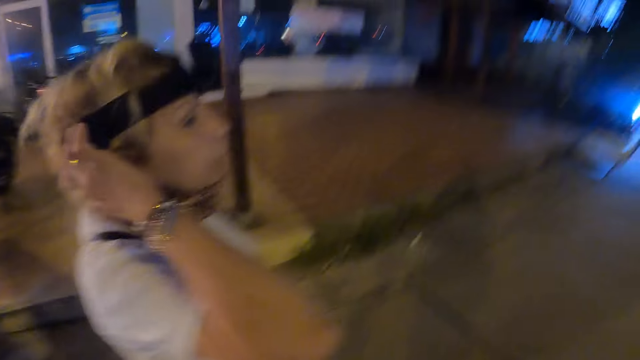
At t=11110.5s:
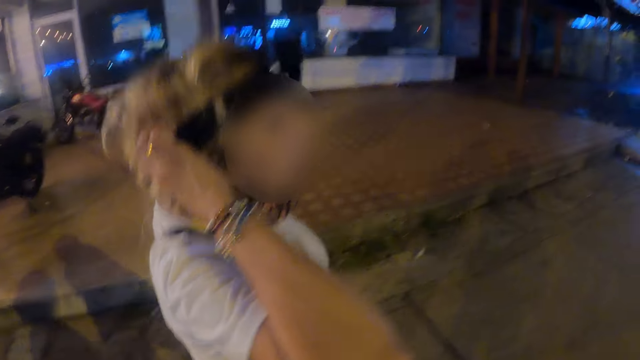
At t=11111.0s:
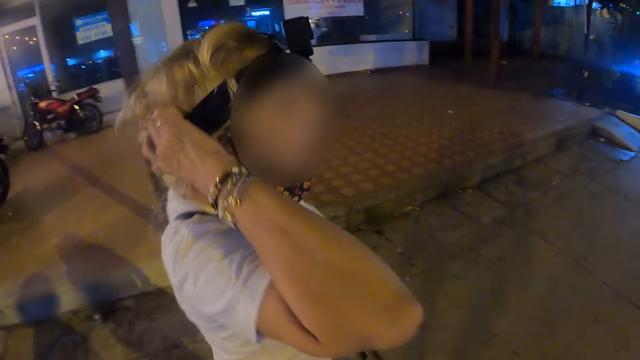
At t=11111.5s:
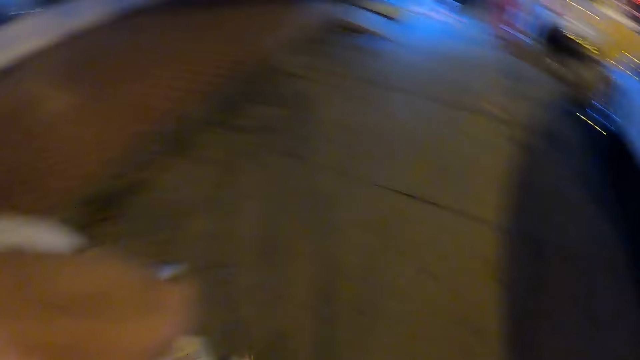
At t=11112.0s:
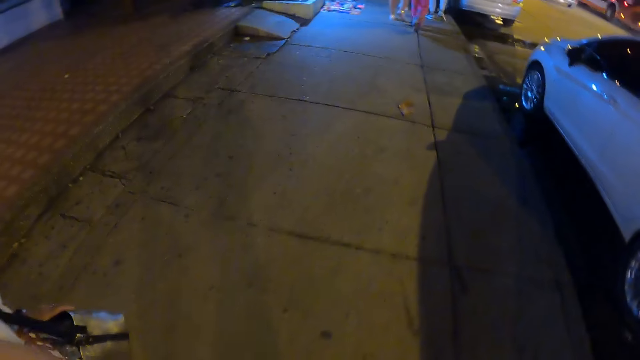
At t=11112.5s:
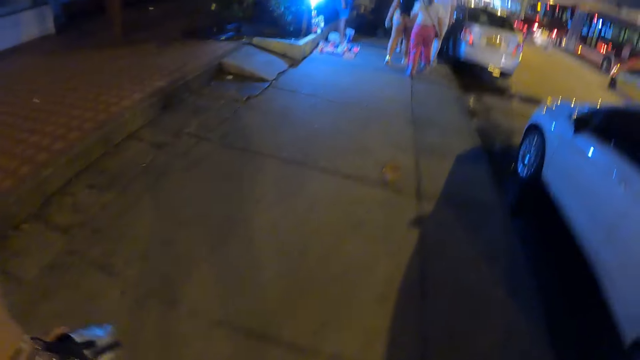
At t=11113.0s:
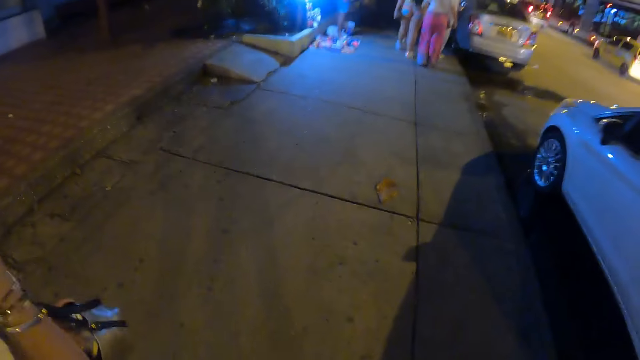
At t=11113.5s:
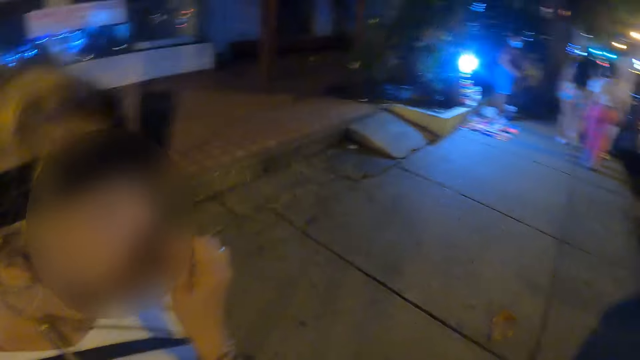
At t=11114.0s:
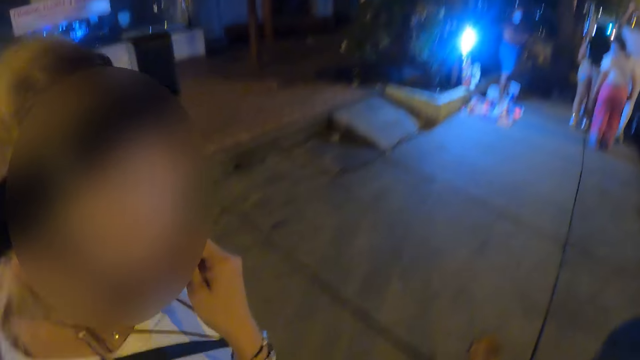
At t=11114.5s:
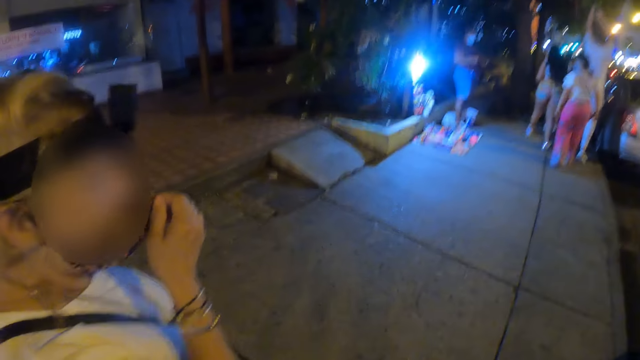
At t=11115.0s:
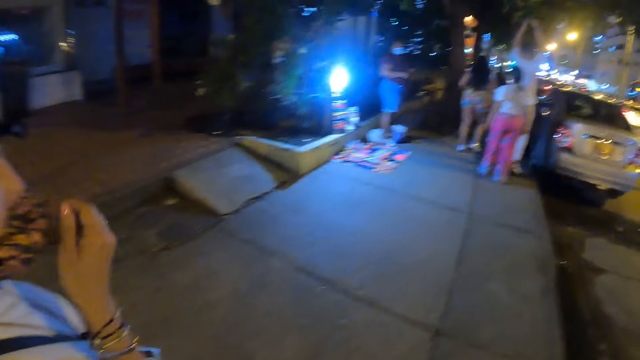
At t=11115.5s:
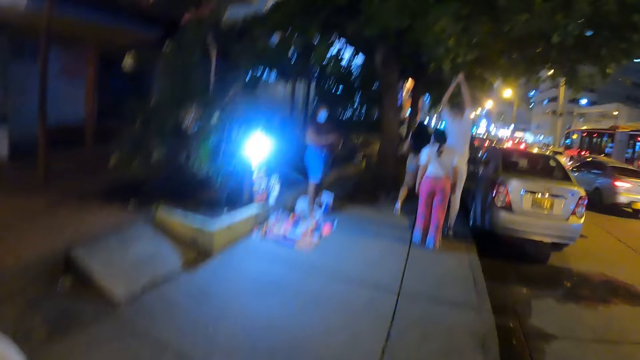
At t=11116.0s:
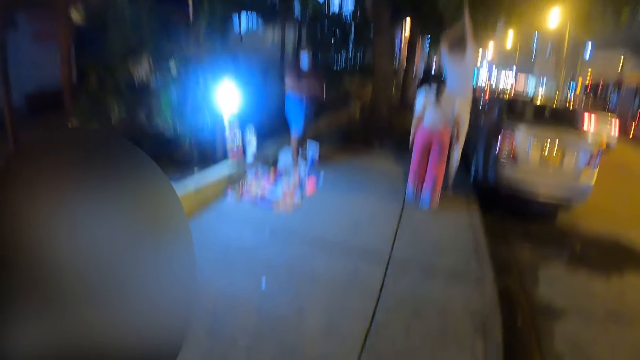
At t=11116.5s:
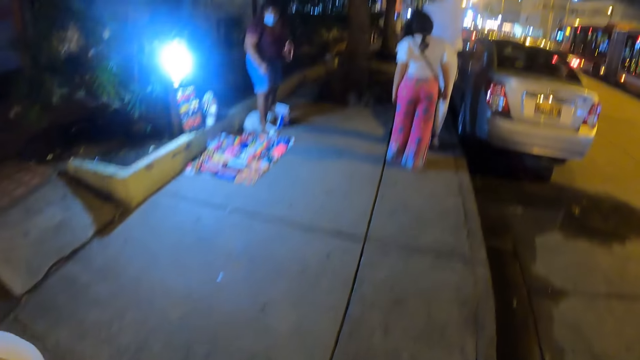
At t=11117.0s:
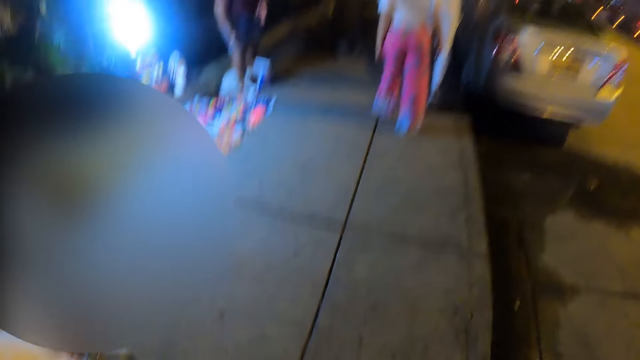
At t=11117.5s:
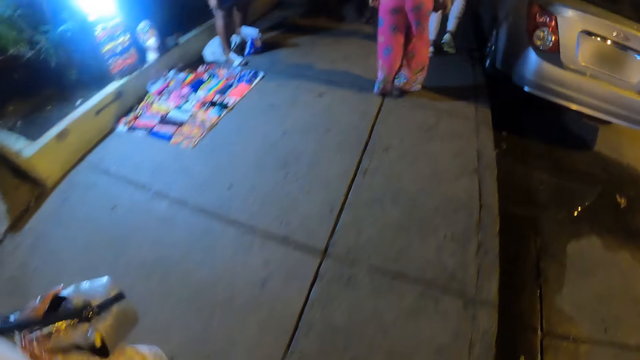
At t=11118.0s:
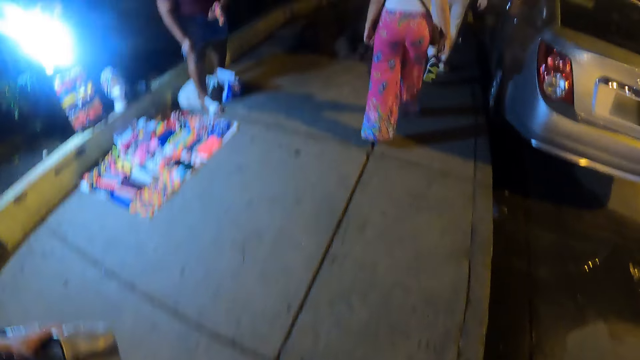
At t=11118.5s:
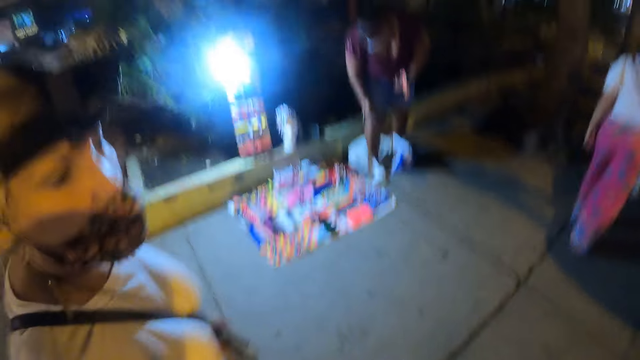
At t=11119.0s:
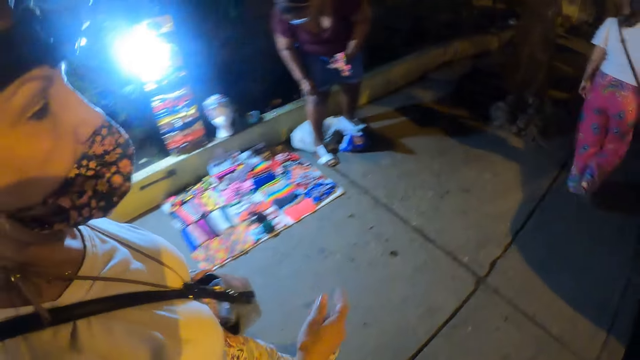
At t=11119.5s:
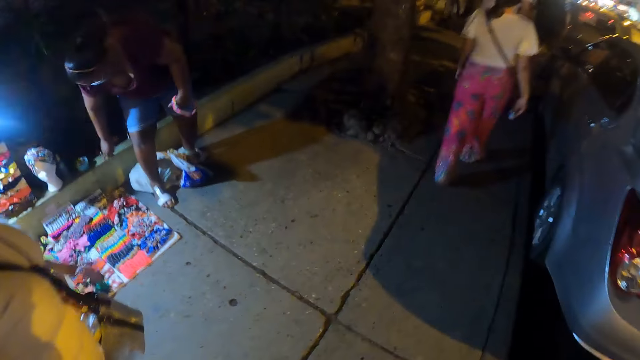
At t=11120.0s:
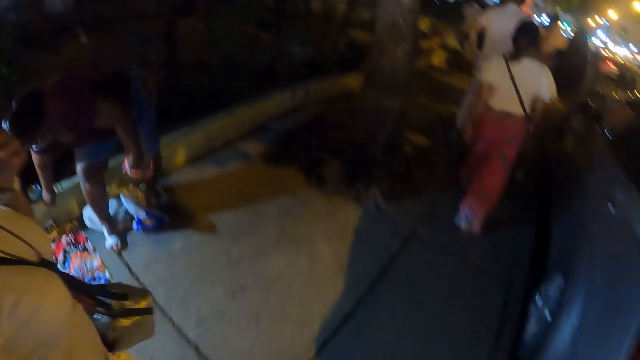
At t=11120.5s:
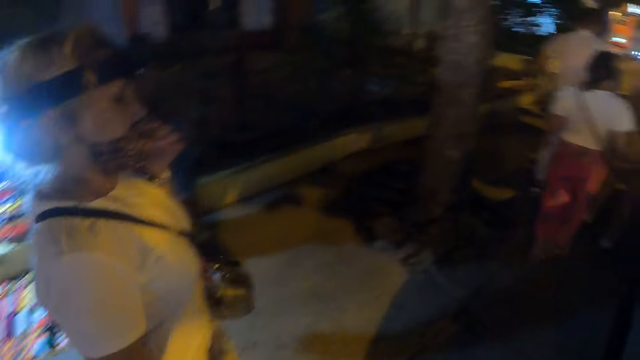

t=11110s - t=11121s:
A lady scratches her head. The lady moves her face mask.

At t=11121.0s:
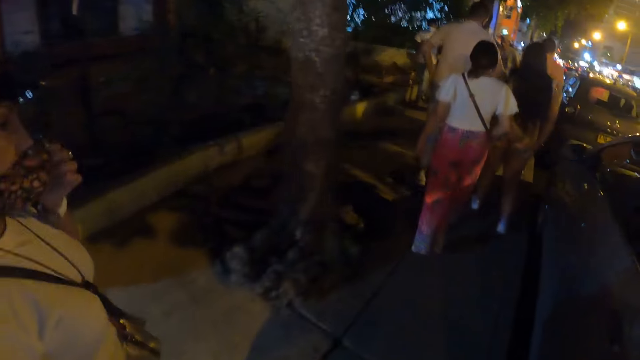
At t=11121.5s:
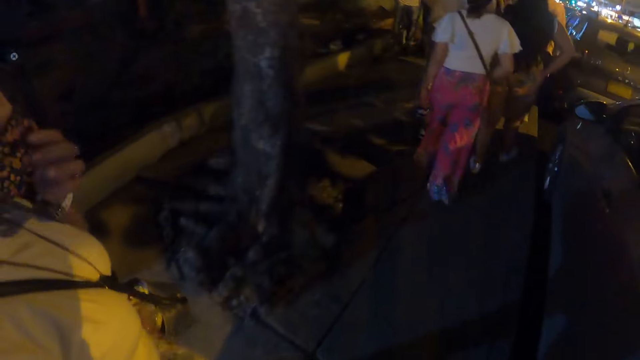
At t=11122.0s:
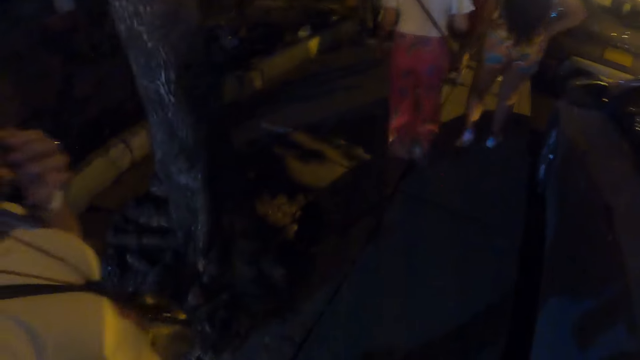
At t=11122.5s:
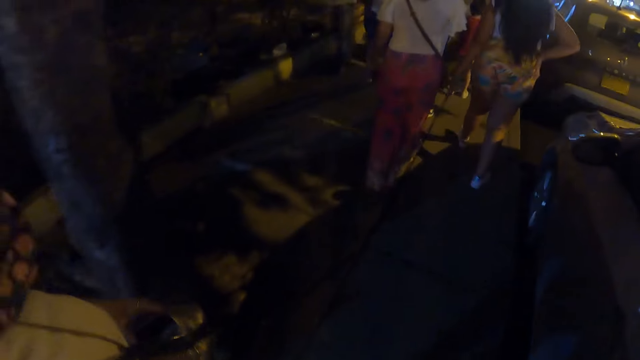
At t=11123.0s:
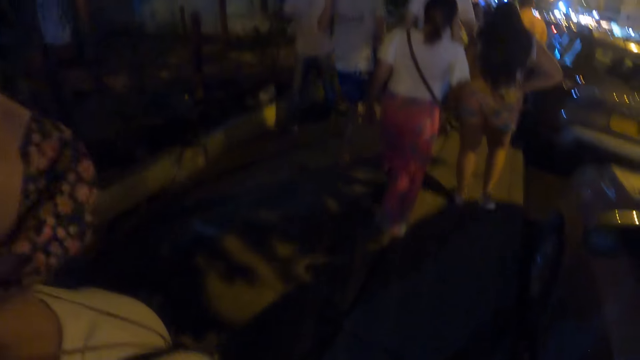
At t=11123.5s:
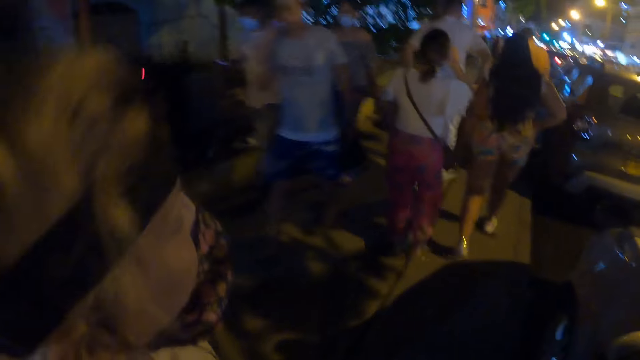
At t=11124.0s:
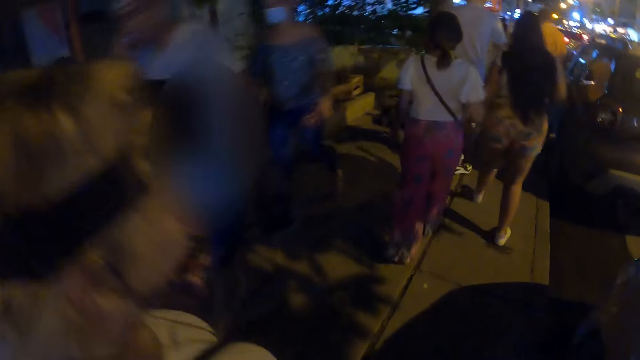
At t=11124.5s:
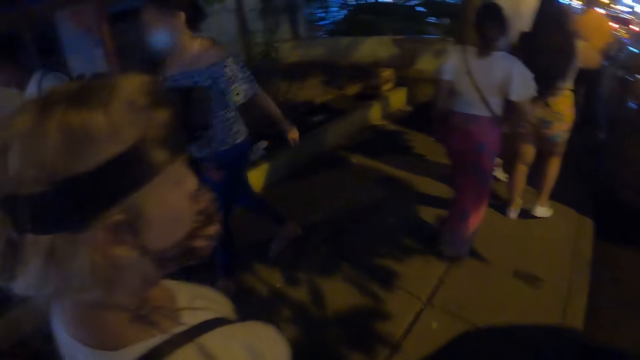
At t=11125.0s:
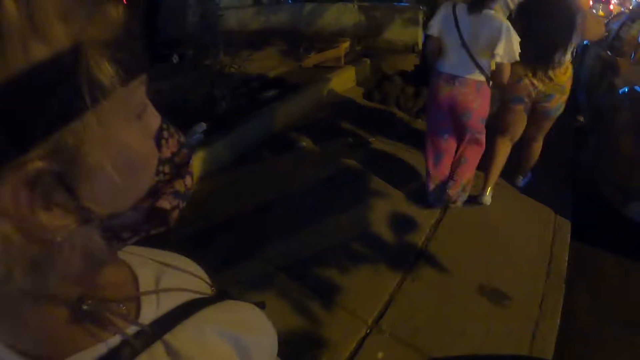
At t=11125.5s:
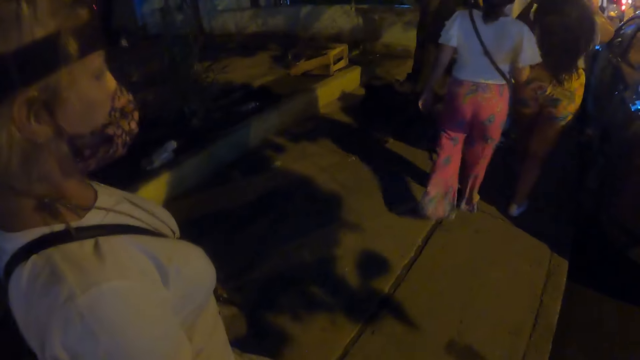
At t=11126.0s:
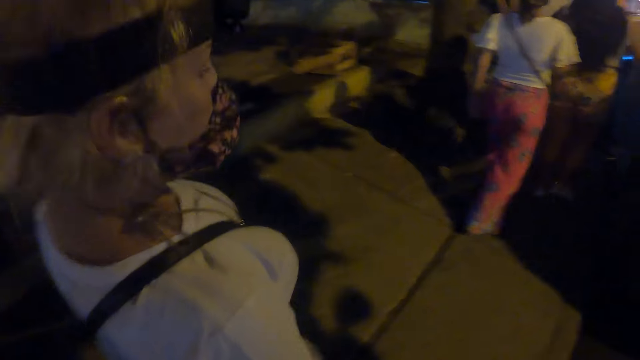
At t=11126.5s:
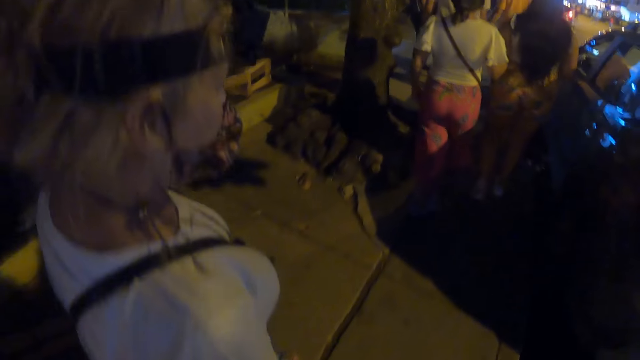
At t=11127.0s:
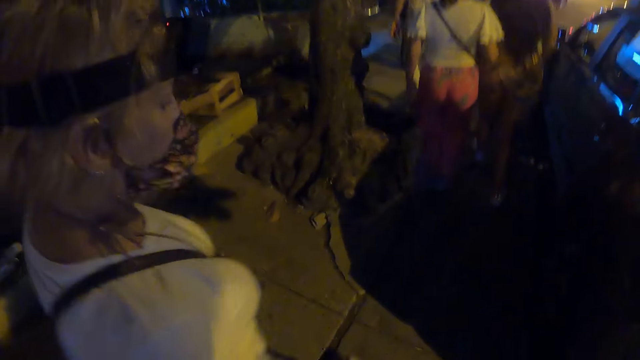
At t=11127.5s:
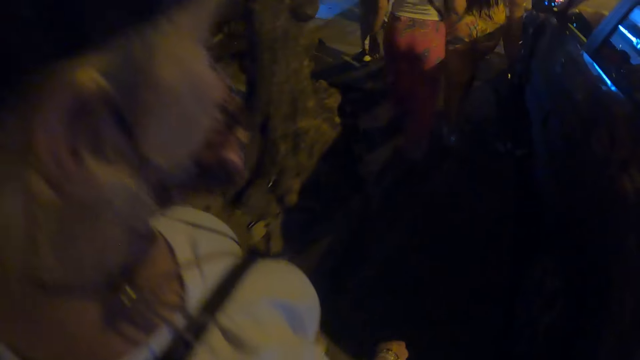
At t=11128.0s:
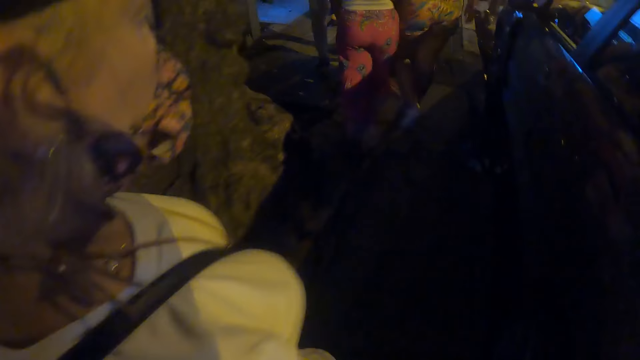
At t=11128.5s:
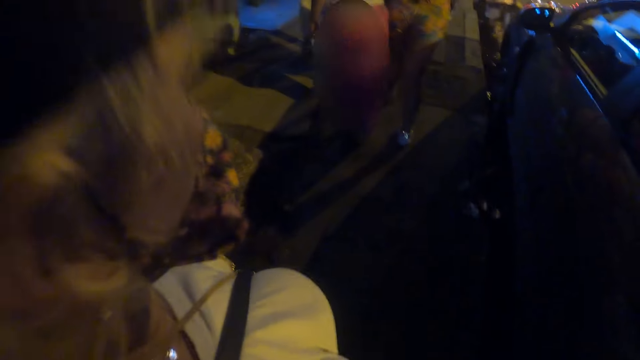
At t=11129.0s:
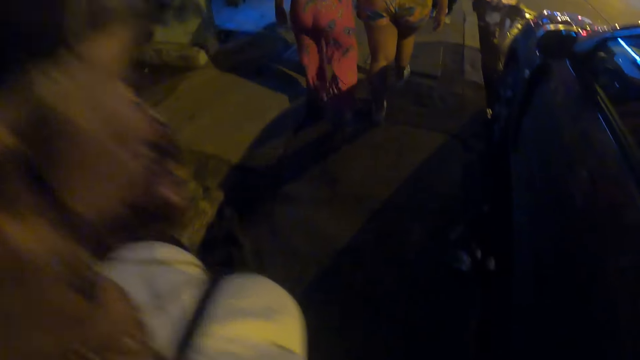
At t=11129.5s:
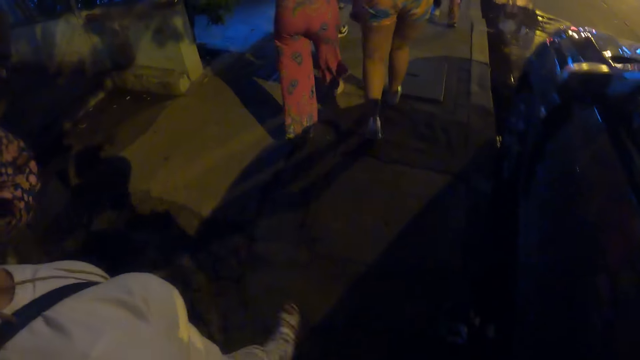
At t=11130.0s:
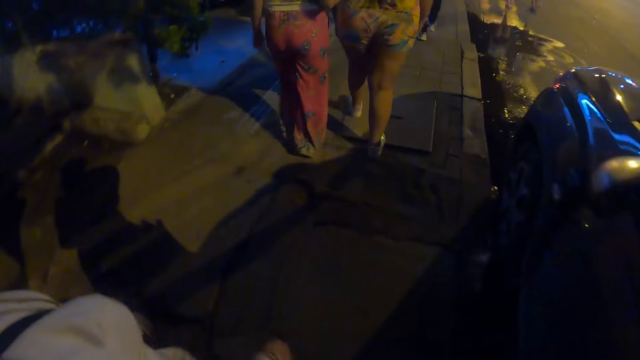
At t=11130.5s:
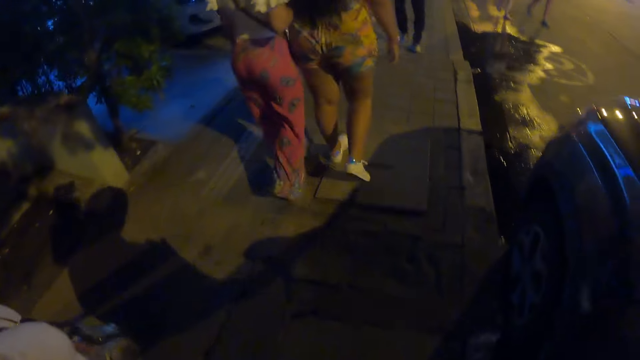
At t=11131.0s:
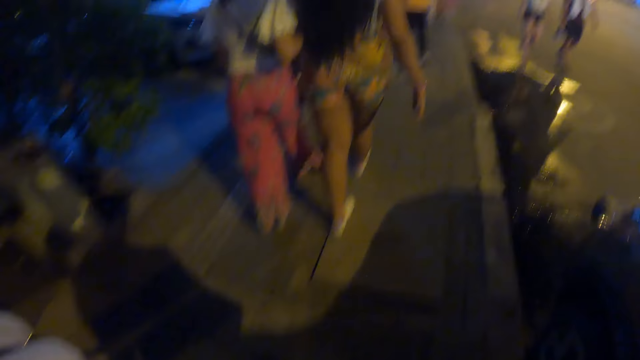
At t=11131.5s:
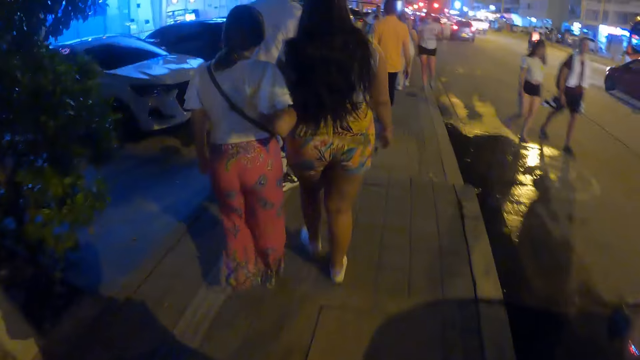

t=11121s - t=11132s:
The camera wearer walks along the streets.
